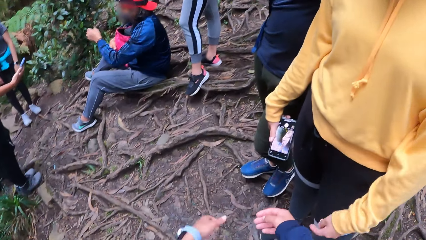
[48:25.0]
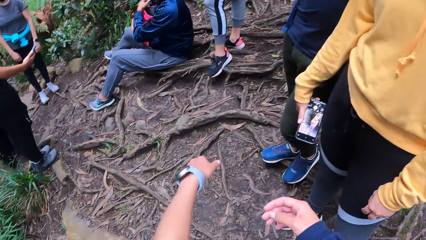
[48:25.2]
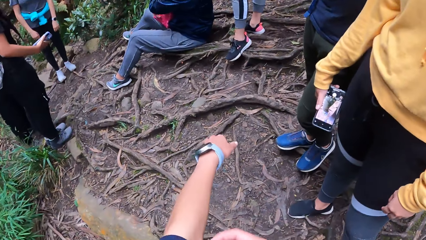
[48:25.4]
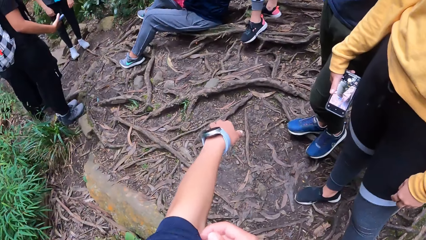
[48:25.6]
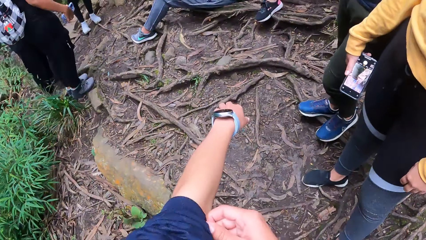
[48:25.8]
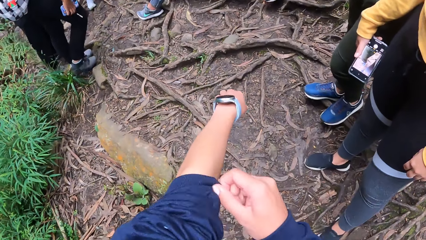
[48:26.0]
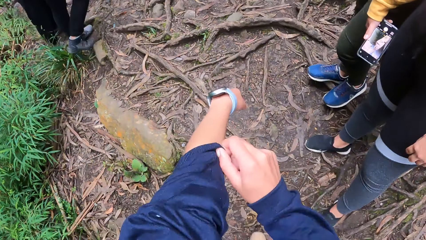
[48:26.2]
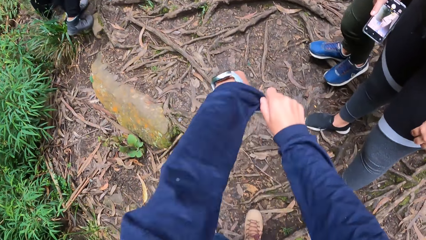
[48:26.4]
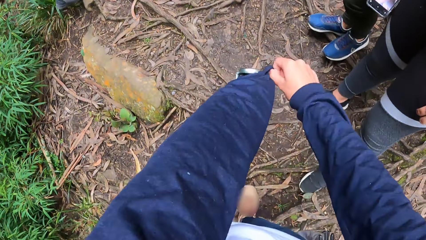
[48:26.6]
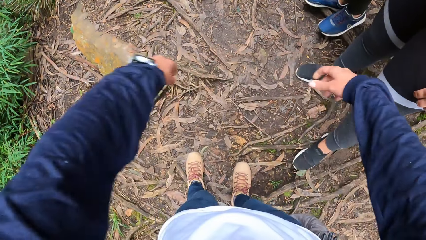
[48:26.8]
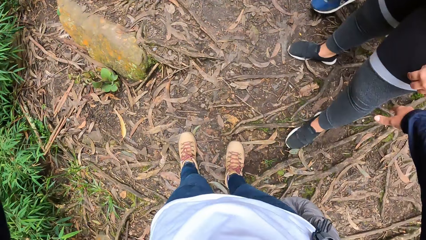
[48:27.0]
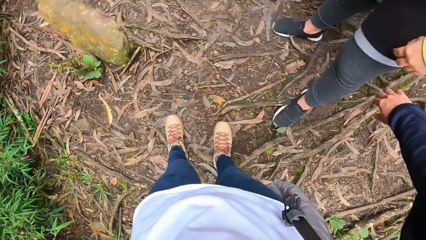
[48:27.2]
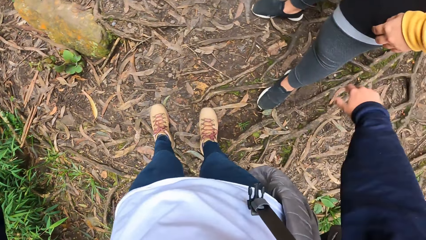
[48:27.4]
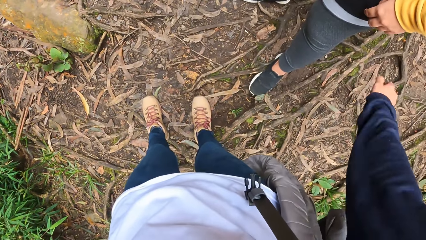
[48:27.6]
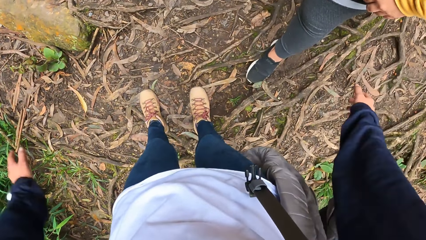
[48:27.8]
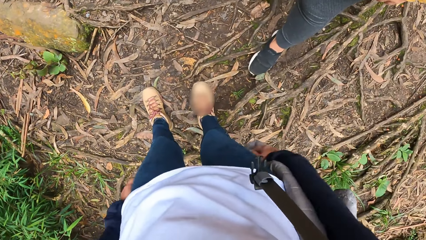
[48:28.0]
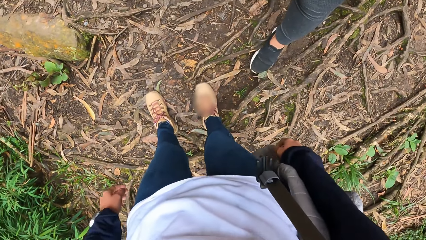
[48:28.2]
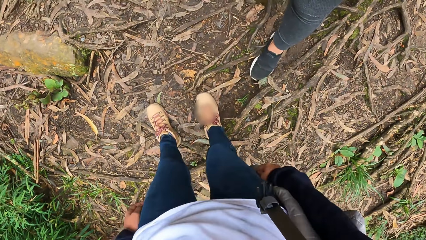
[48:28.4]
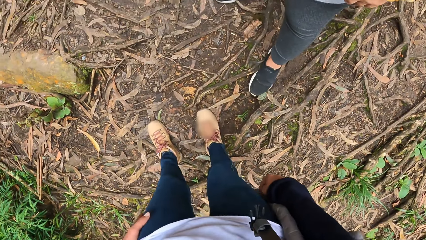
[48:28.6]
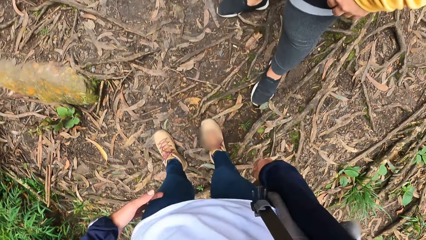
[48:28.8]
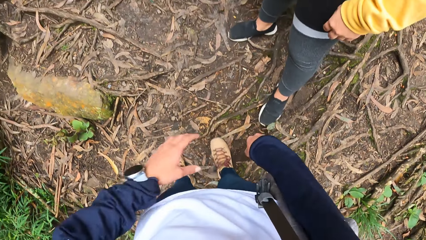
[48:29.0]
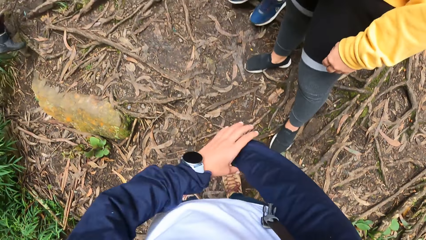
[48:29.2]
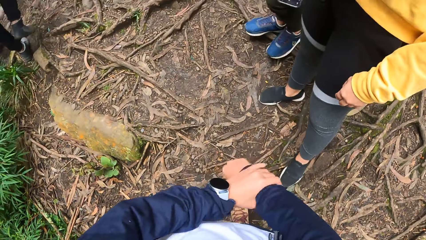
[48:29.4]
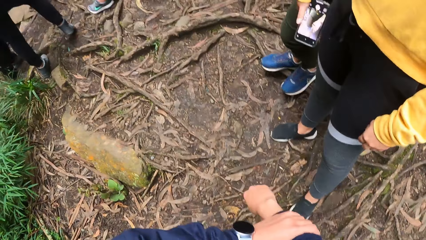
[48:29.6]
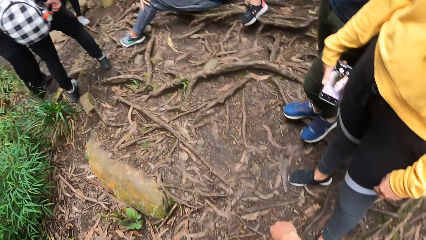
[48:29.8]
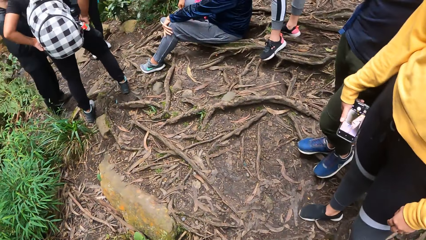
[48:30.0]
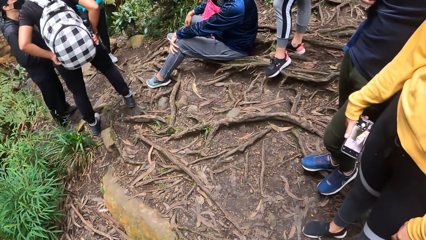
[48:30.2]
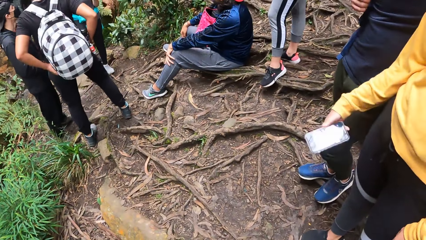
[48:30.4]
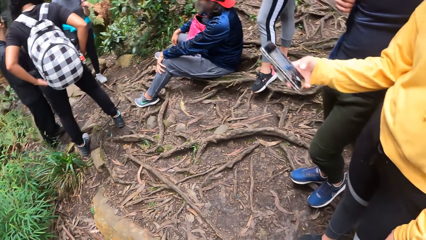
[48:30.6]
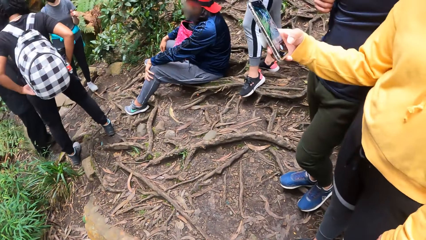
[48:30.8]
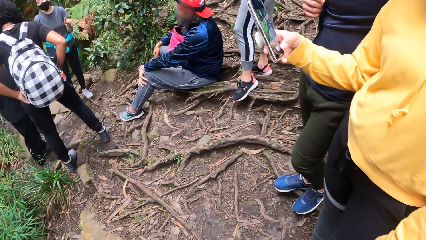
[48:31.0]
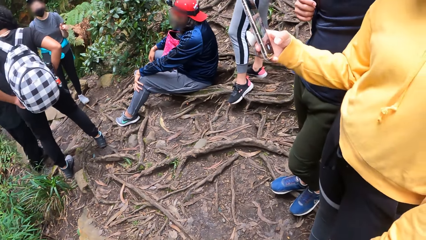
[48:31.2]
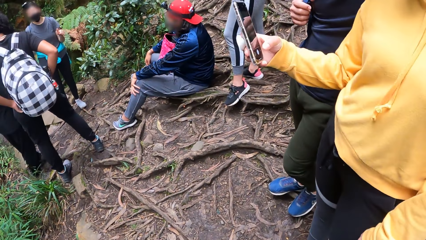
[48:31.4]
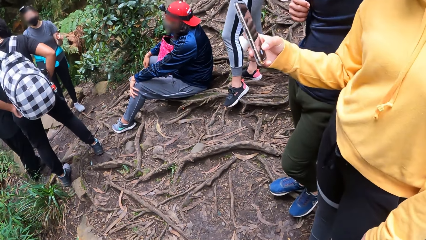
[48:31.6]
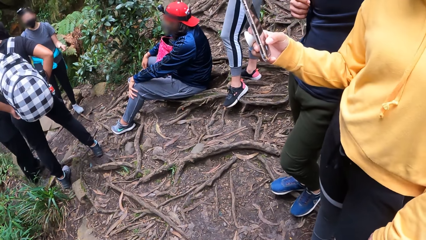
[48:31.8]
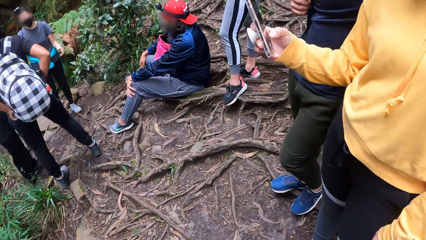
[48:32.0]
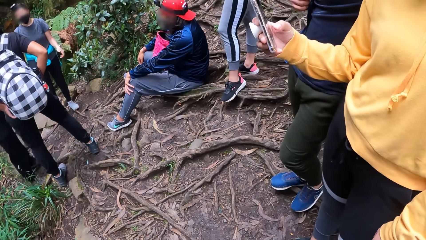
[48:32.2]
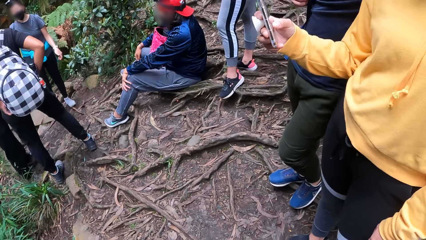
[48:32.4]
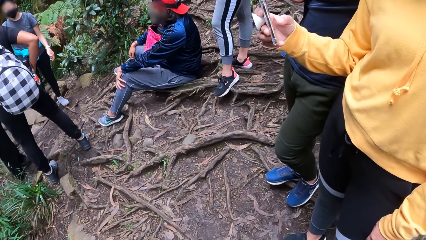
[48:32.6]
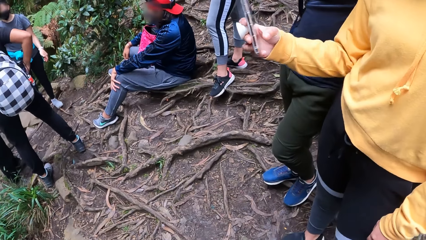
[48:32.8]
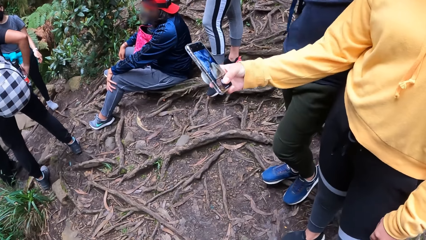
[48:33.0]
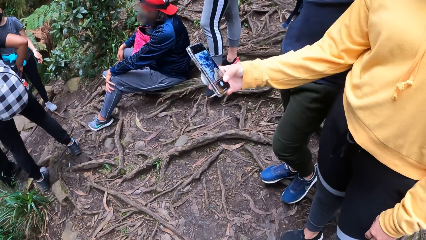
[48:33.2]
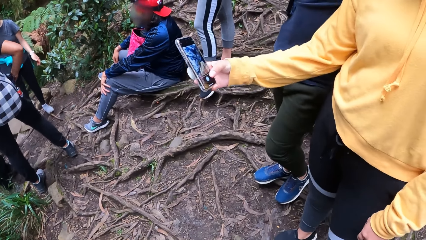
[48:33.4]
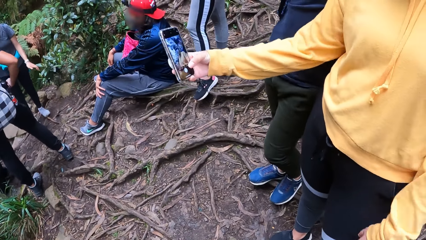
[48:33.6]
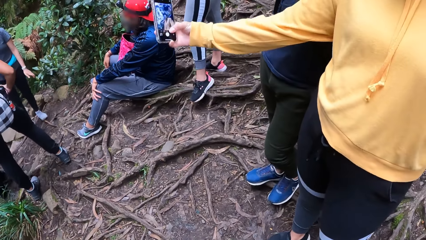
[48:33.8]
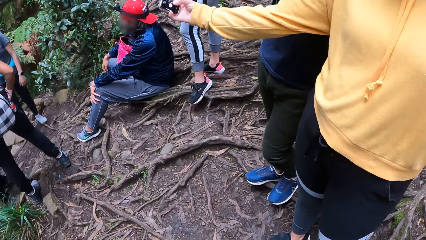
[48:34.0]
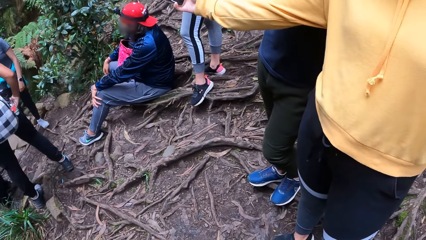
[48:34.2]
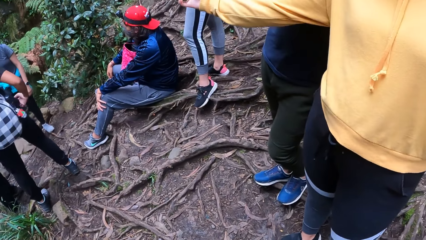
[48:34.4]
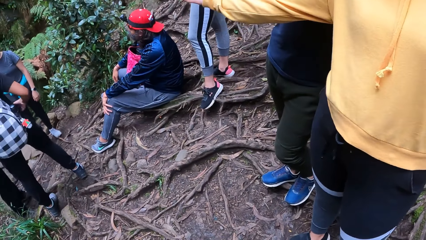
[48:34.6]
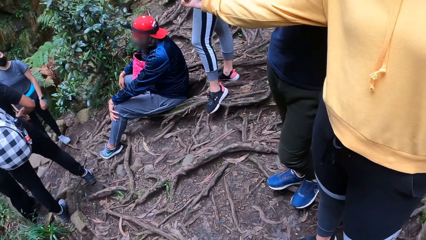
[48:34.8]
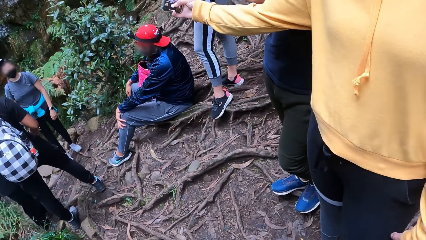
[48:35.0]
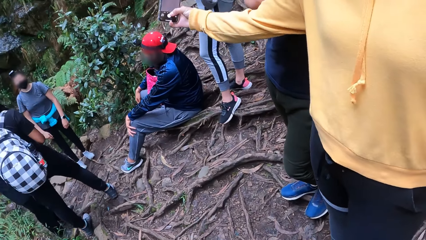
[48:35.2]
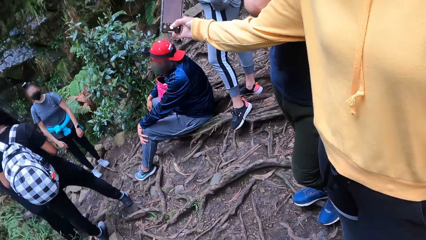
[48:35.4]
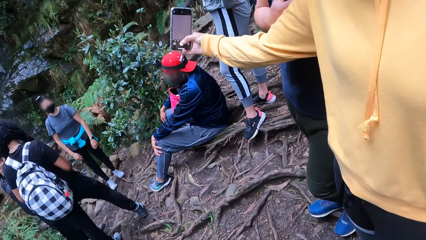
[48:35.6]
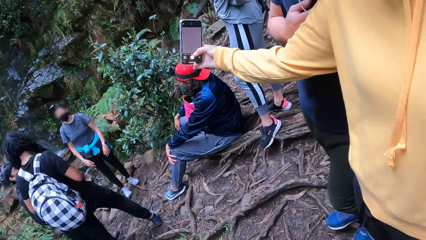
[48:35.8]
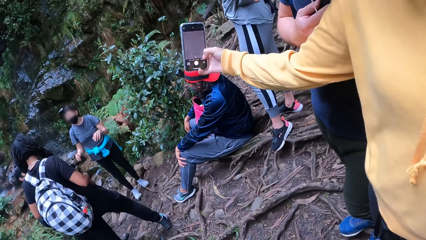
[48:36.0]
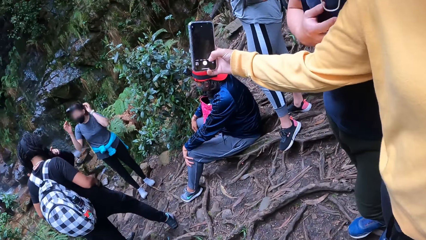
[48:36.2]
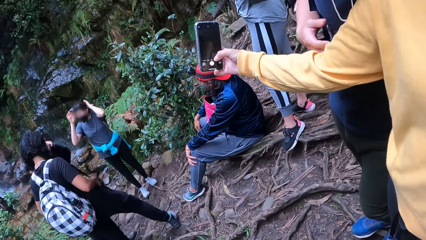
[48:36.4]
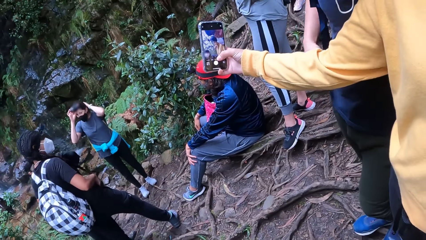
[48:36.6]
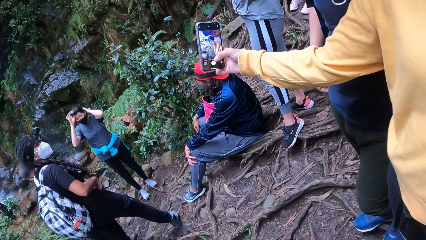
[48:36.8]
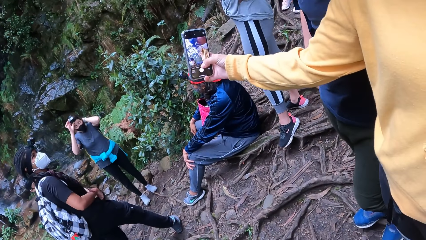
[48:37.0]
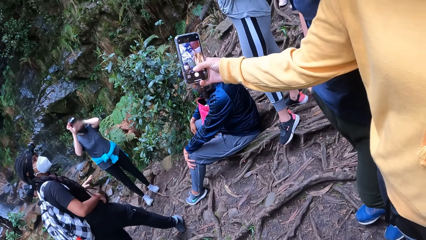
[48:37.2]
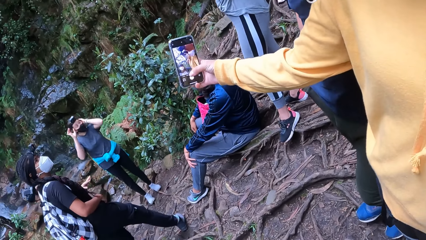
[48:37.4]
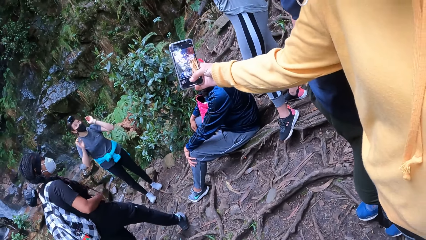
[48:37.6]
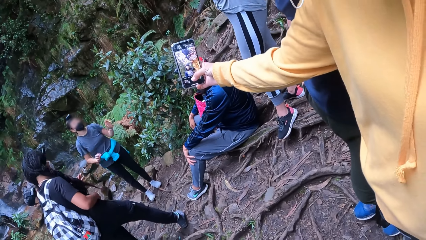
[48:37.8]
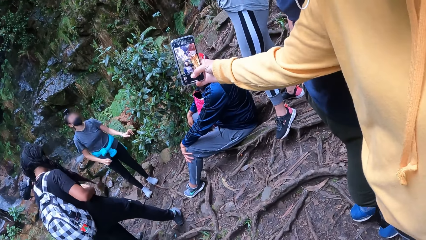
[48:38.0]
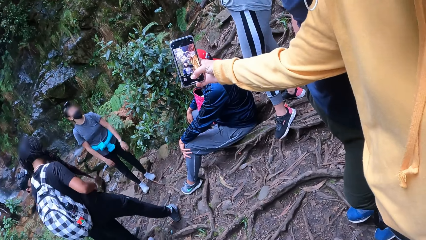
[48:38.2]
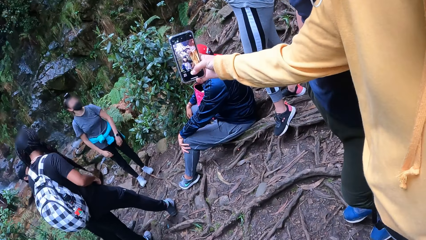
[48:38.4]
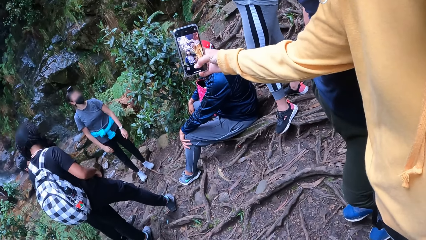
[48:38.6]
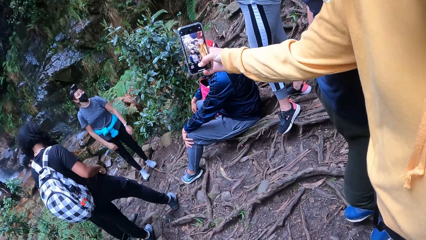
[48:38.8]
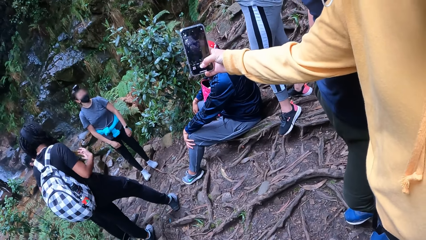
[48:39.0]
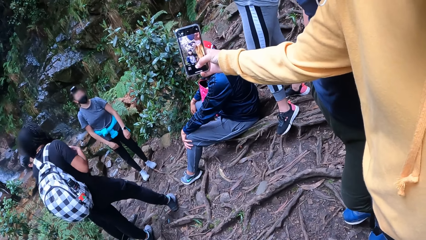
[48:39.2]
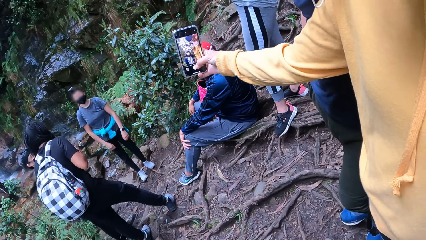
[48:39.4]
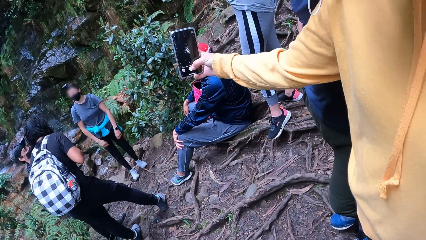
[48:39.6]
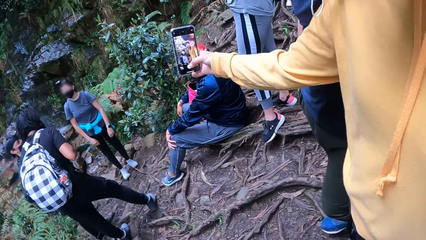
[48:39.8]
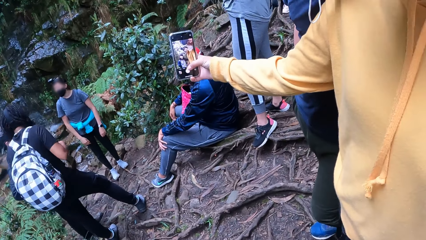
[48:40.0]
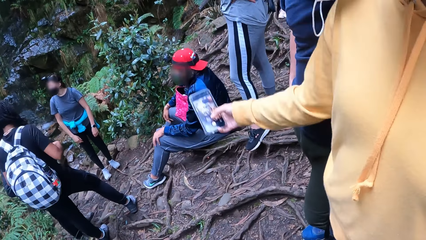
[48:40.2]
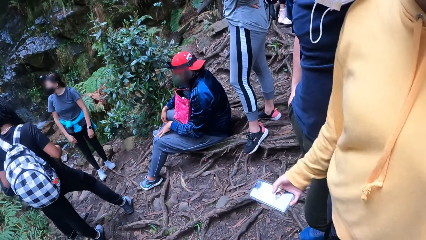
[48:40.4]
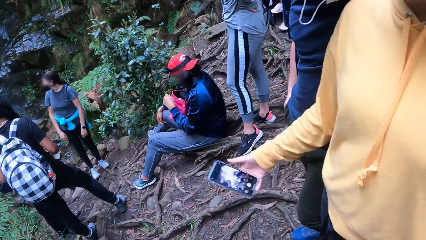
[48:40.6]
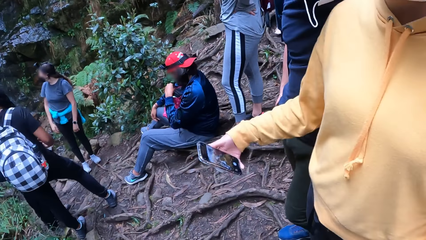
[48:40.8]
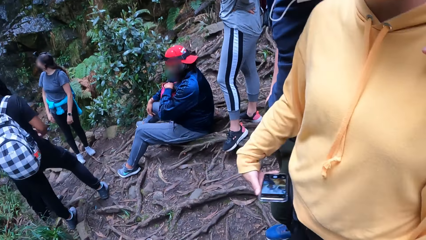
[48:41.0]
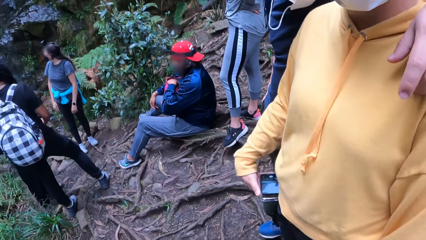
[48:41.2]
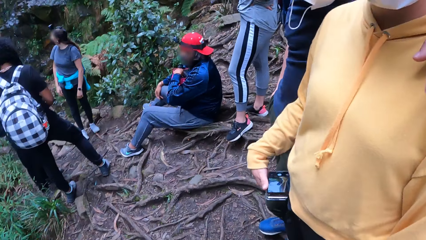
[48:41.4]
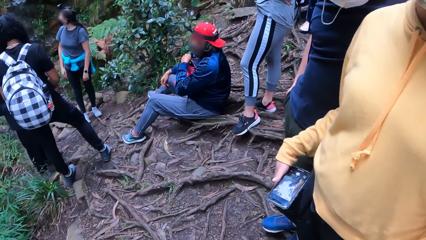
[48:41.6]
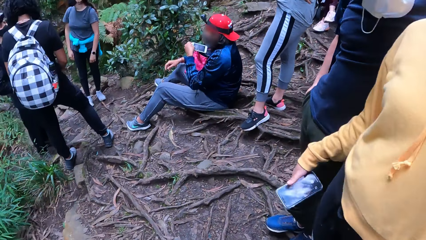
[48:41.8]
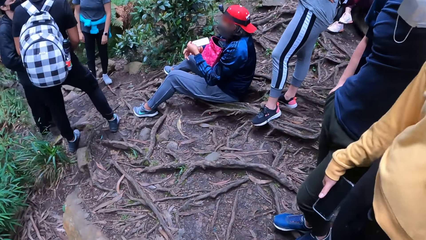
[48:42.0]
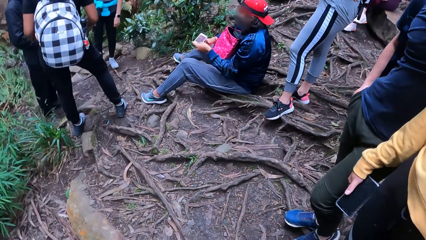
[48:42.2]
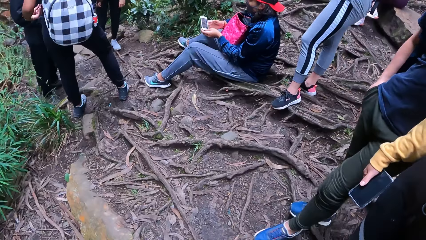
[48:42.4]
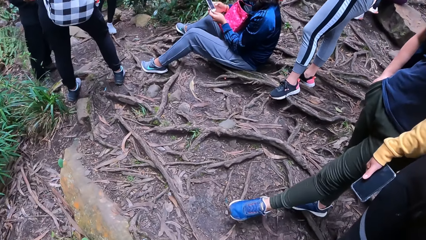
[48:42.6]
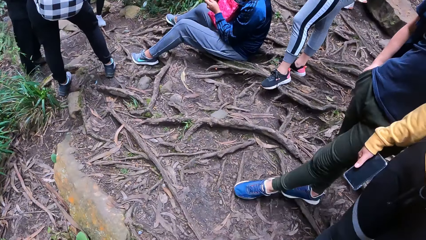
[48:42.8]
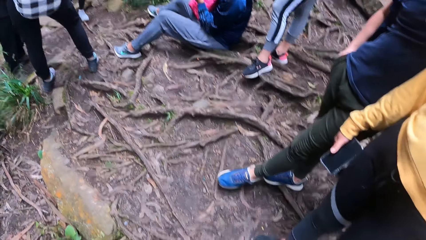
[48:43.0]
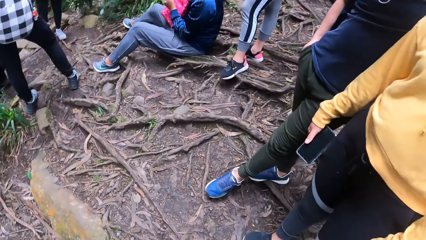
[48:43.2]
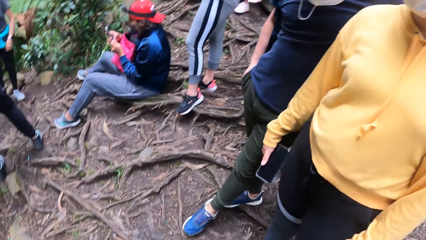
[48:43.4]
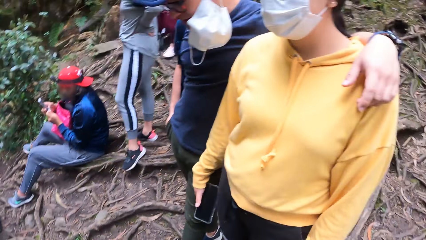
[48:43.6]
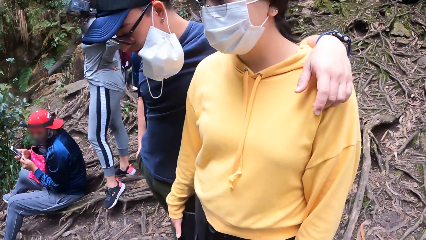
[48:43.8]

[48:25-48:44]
The camera wearer stretches the sweater. He adjusts his sleeves with his right hand. He moves hands. He sleeves up the sweater. He looks around the street. The woman snaps a picture with the phone in her right hand. The man takes the phone from a bag with his left hand.
